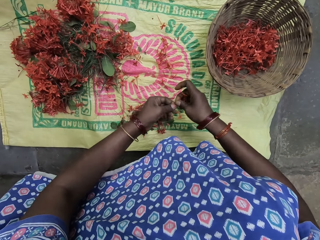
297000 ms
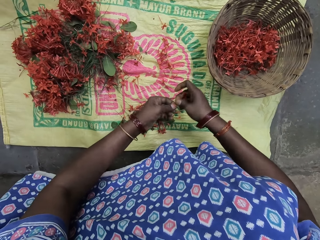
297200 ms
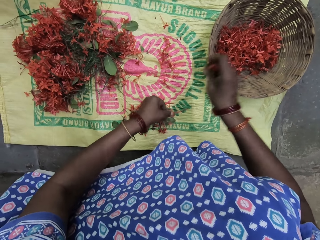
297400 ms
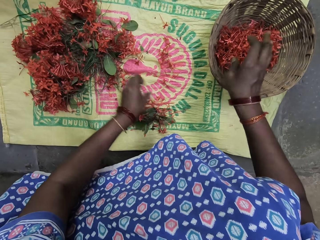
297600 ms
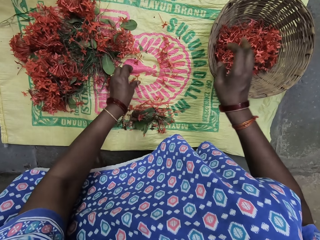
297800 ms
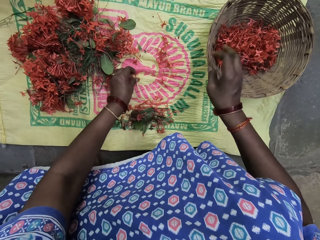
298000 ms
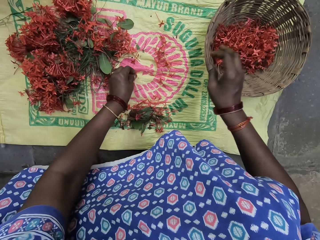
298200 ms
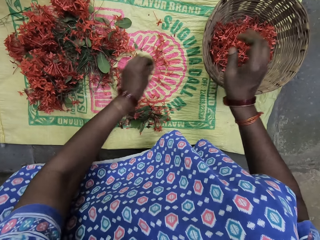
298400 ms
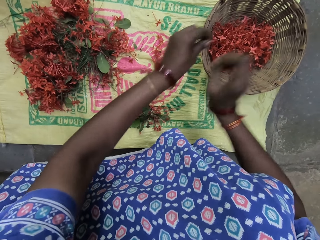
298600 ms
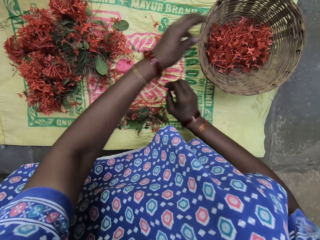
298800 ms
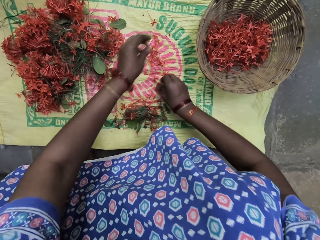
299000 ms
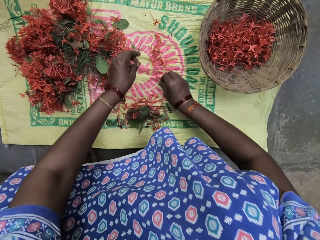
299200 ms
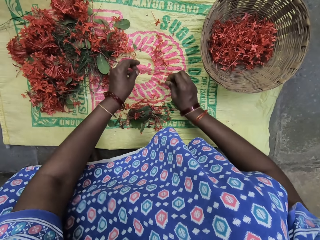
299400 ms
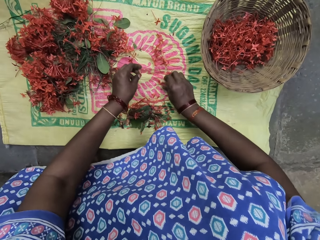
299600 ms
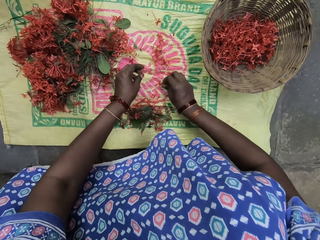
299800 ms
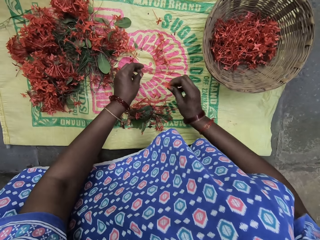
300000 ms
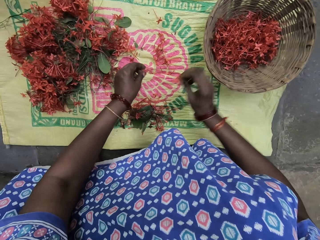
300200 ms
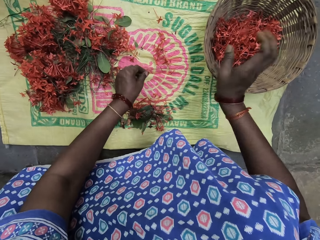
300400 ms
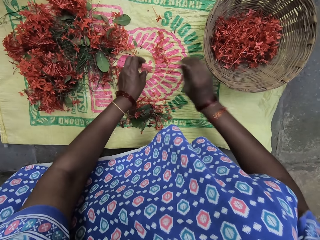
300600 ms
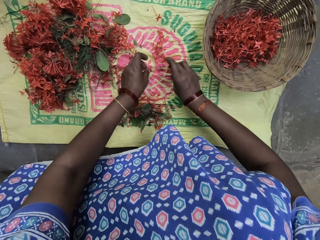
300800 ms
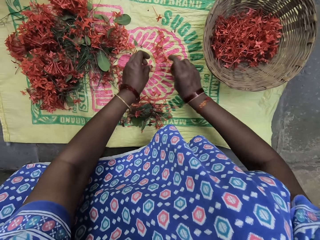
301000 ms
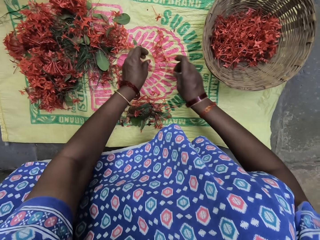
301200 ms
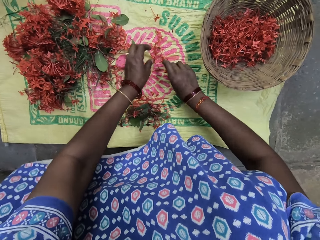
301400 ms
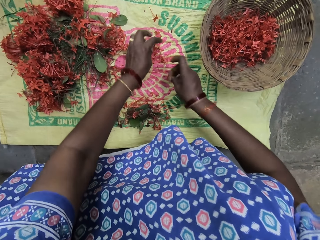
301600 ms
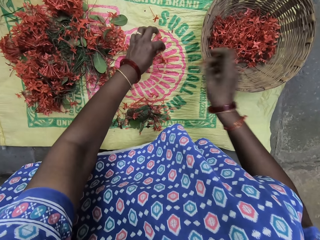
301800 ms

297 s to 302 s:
The camera wearer holds the flower with both hands. They put the flowers in a basket. They pick a flower leaf. They put the flowers in the basket. They pick the flower leaf. They put the flowers in the basket. They pick the flower leaf.

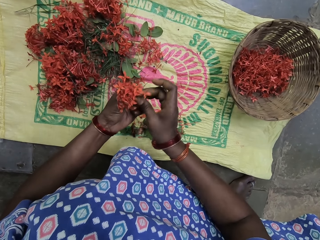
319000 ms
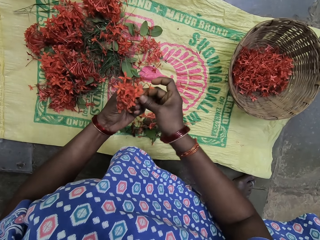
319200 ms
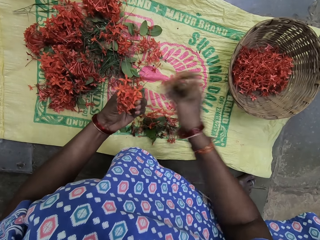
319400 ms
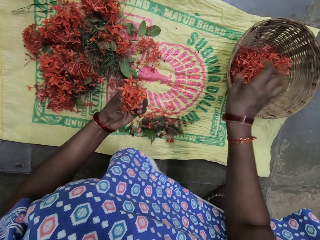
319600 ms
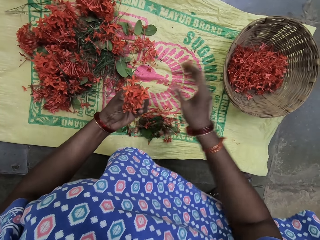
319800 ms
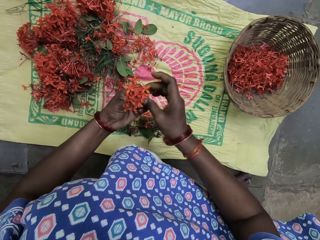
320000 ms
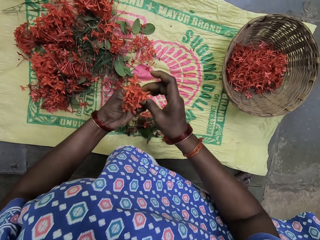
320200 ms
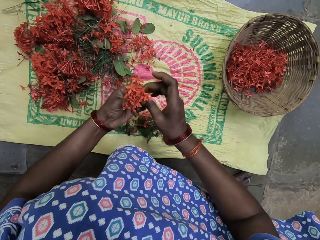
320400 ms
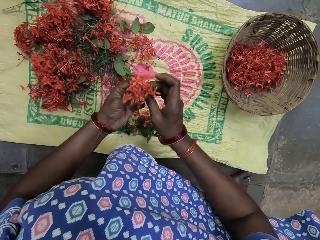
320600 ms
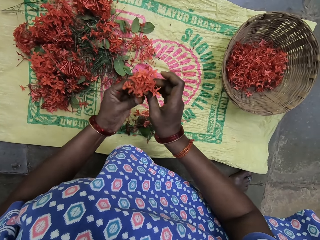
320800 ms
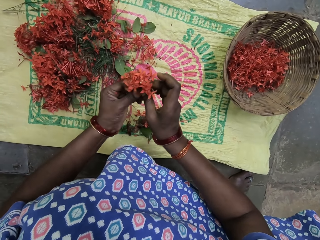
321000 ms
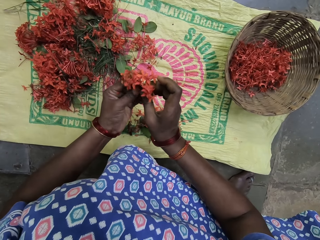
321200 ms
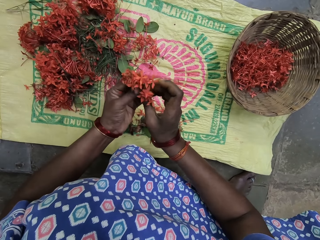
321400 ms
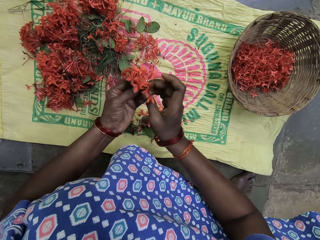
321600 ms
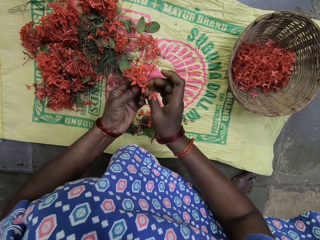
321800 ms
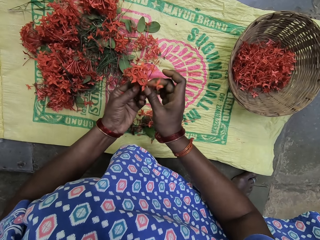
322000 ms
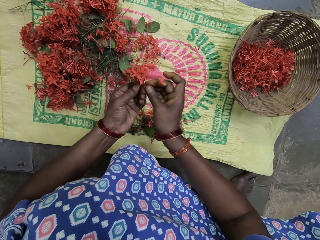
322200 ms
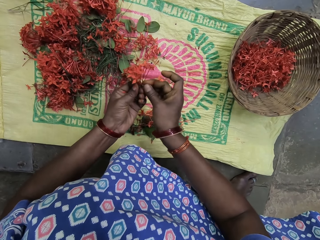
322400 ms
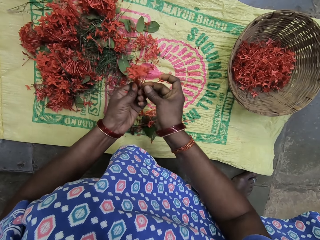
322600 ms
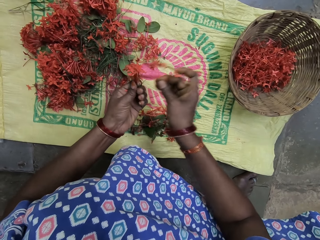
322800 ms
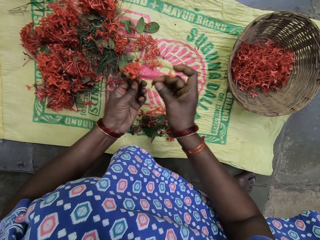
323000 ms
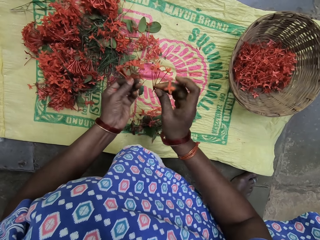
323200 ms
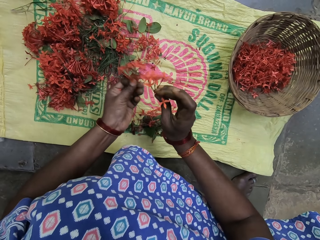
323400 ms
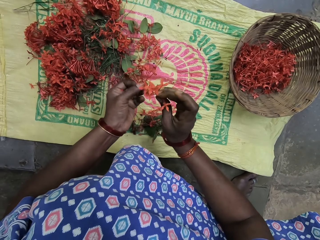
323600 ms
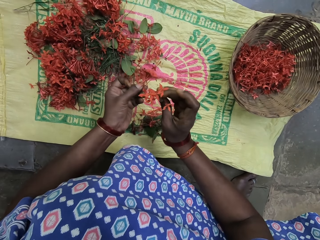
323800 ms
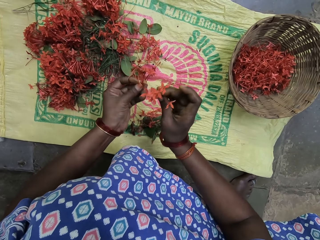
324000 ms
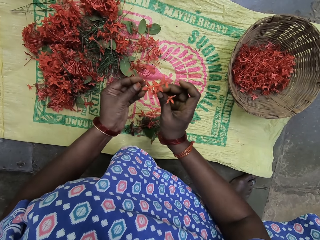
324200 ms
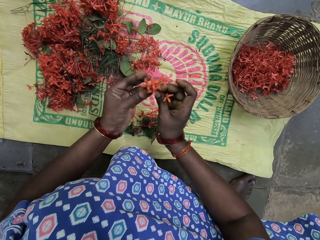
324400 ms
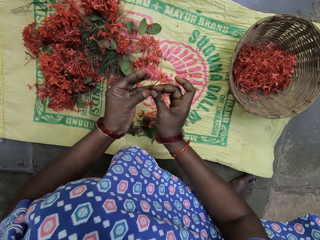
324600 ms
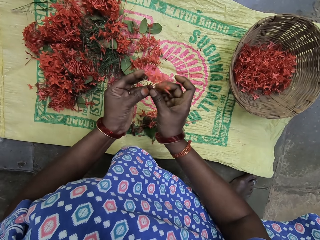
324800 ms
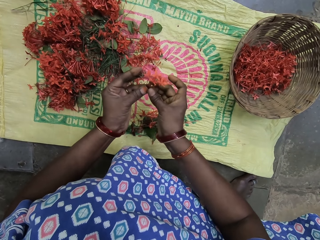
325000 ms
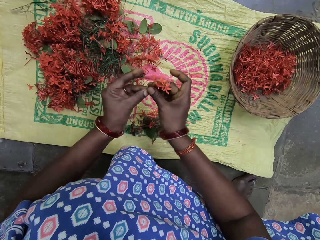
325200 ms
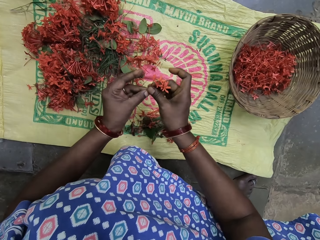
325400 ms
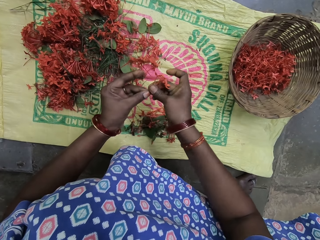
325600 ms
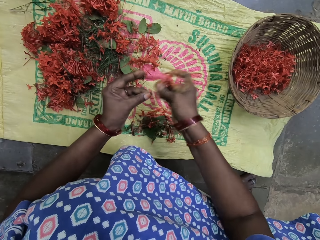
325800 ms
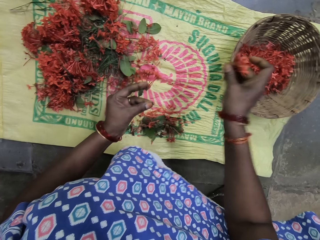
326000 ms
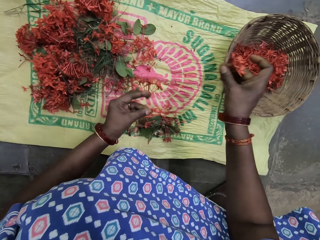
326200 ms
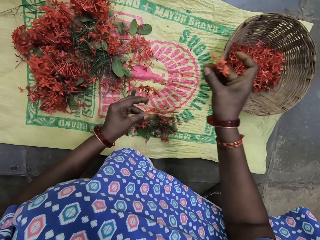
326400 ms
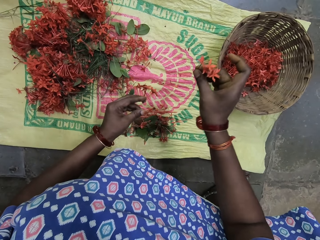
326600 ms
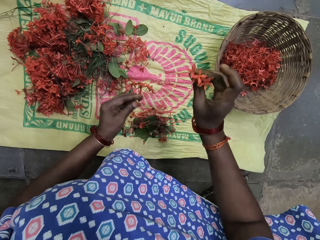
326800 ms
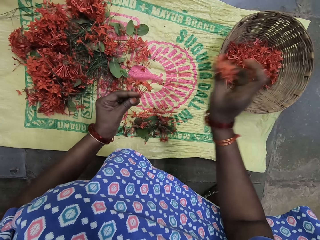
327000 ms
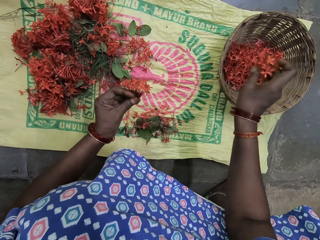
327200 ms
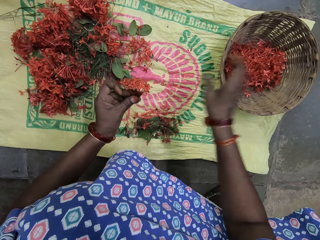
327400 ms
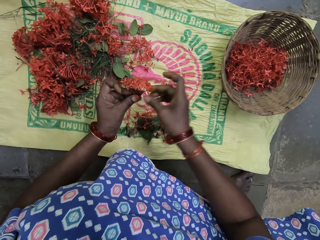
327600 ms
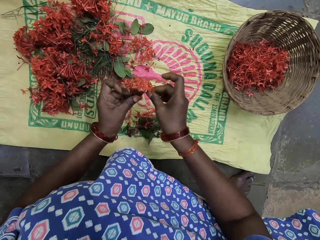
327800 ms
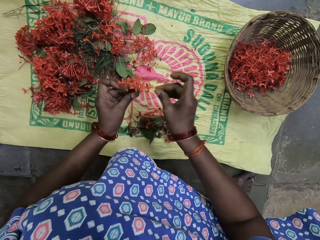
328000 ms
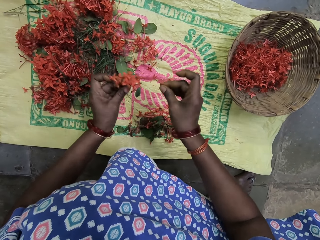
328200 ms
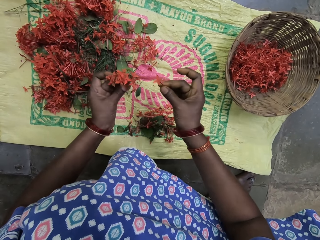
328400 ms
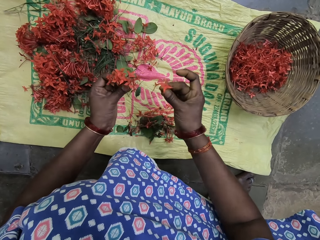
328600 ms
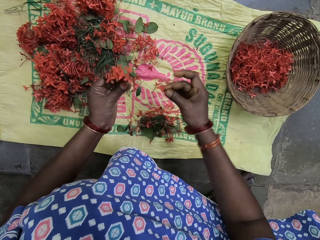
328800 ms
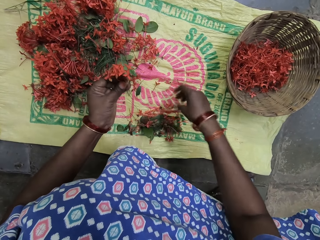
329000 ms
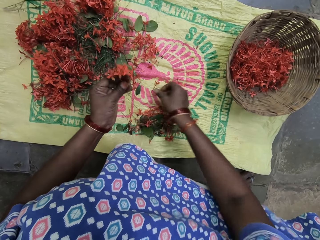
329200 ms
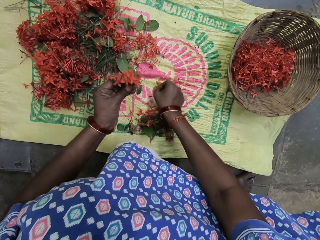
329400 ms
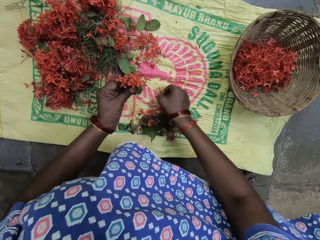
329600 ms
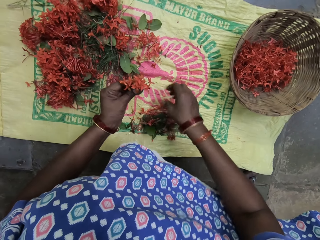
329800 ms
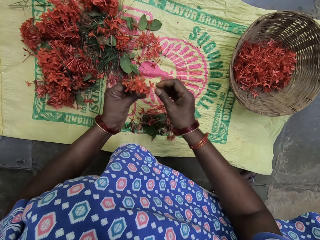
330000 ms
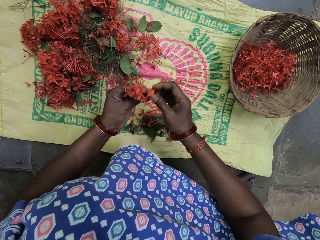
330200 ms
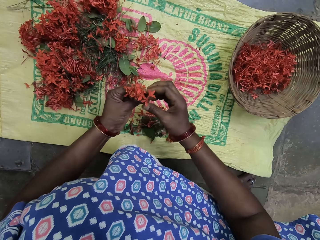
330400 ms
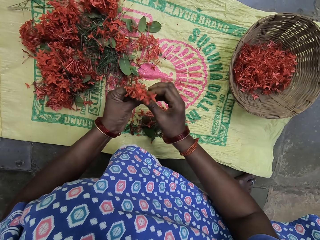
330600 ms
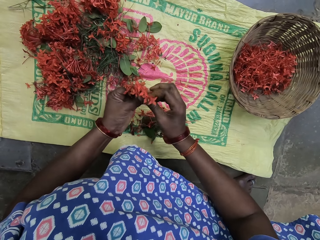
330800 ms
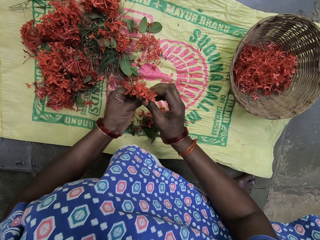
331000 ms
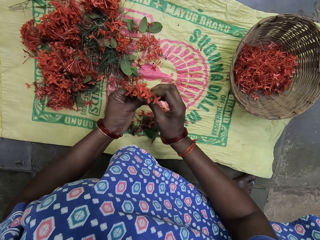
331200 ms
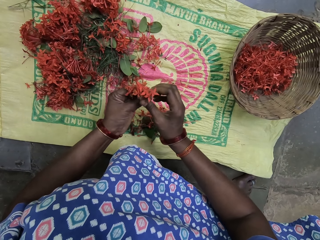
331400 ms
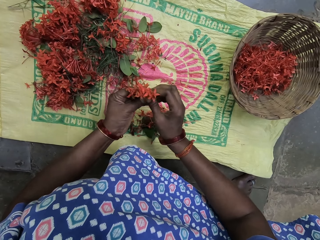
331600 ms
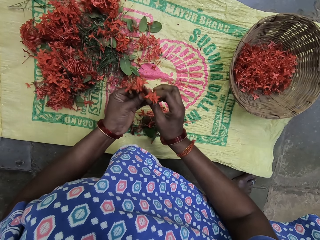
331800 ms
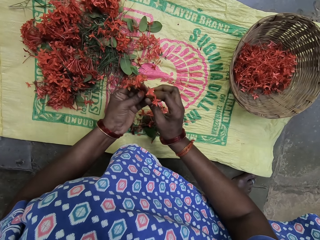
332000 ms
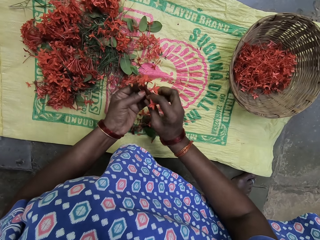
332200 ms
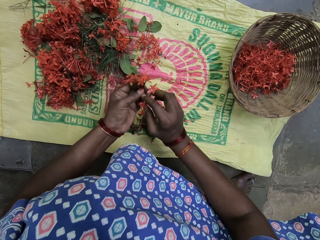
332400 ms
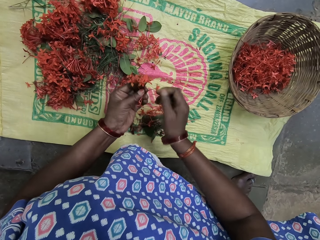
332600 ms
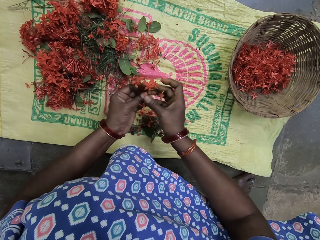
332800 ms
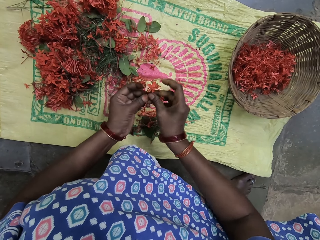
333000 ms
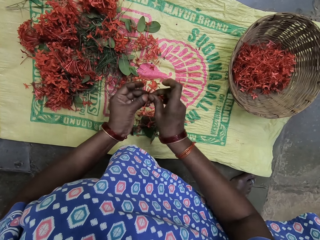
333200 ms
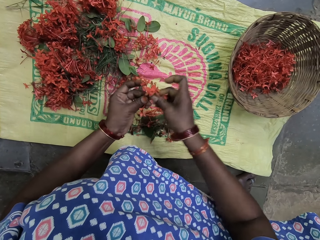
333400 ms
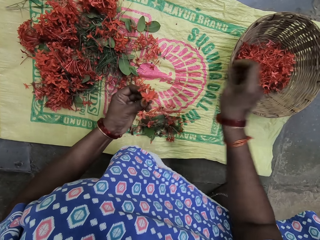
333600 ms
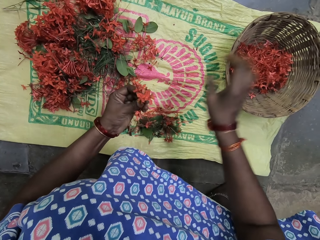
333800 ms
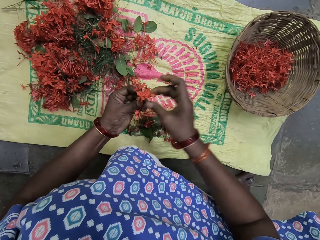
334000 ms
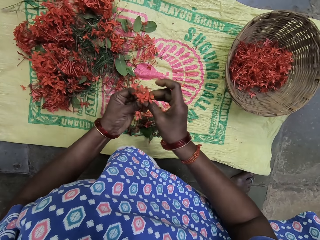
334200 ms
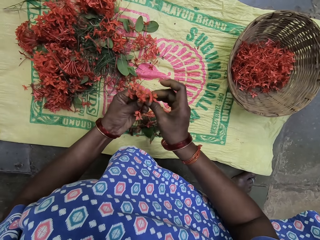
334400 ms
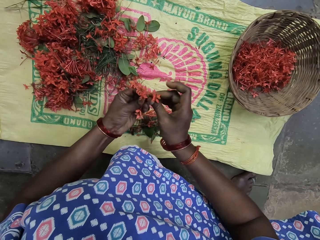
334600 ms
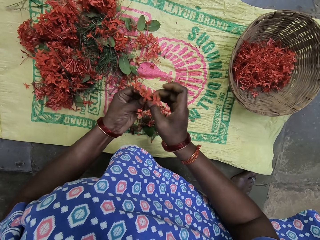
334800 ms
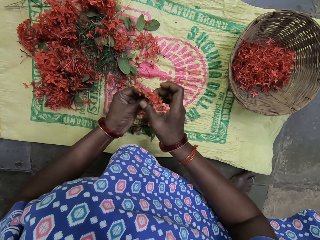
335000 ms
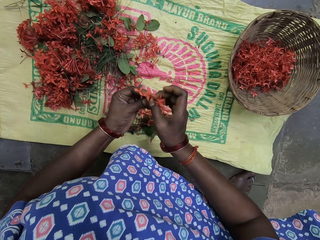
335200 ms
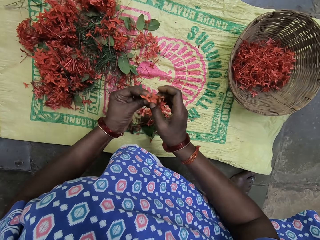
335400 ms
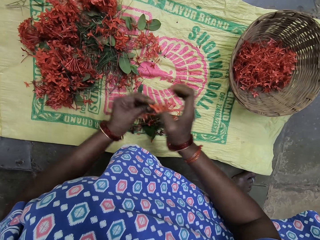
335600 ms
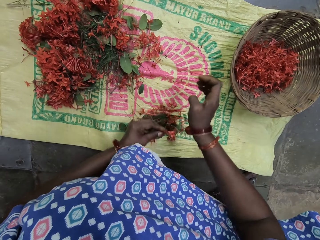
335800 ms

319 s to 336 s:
The camera wearer puts the flower in a basket. He cuts the flower with the right hand. He breaks a flower branch. He holds the flower branch with both hands. He breaks the flower branch. He puts the flower in the basket. He puts the flower in the basket again. He pulls the flower leaves. He drops the flower on the sack. He picks the flower. He drops the flower on the sack. He breaks the flower branch. He pulls his hand off the flower. He breaks the flower branch. He moves the flower on both hands. He puts the flower in the basket. He breaks the flower branch.
